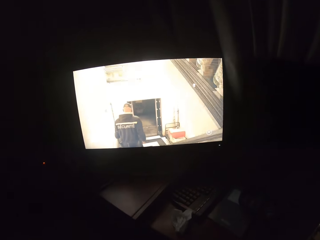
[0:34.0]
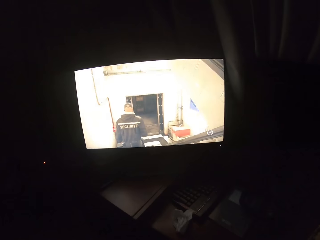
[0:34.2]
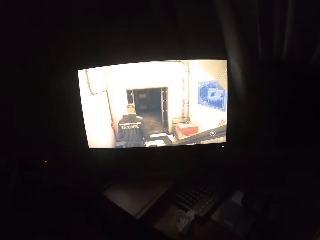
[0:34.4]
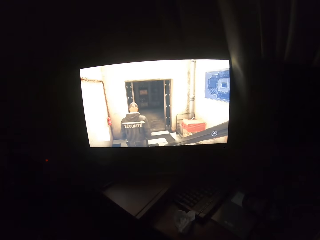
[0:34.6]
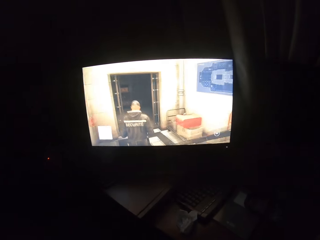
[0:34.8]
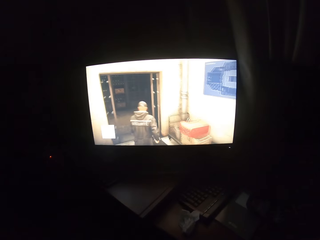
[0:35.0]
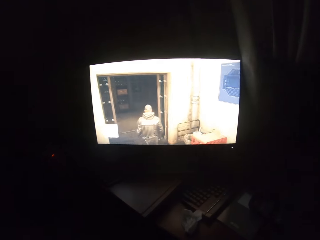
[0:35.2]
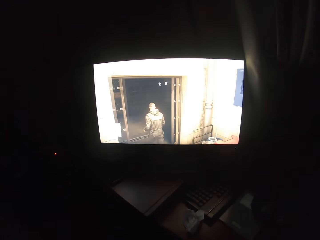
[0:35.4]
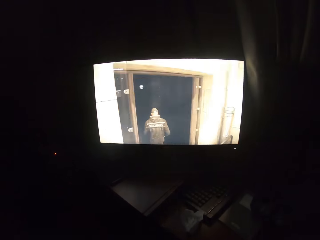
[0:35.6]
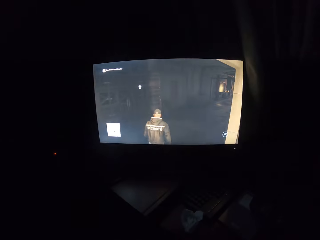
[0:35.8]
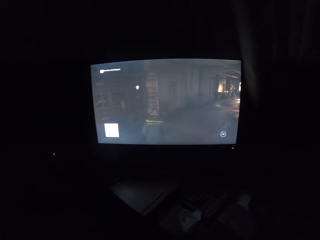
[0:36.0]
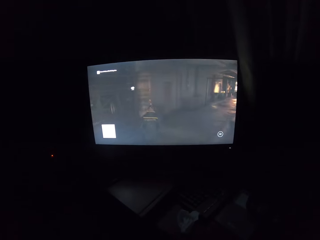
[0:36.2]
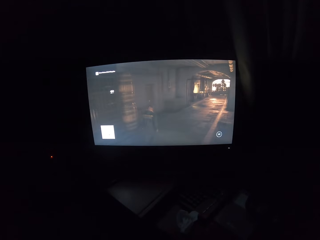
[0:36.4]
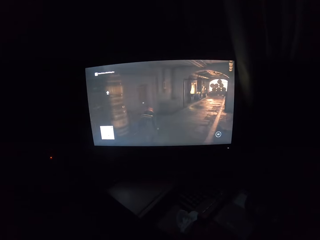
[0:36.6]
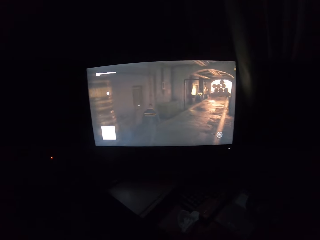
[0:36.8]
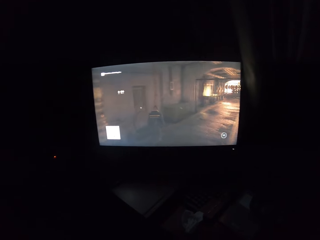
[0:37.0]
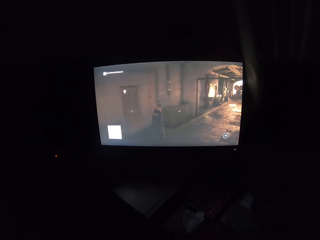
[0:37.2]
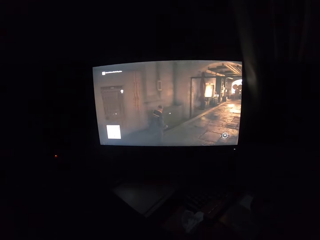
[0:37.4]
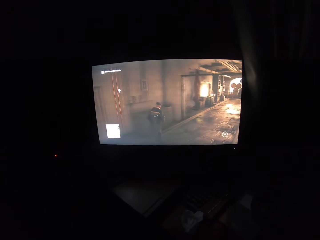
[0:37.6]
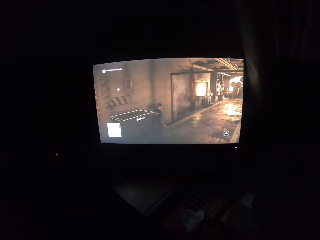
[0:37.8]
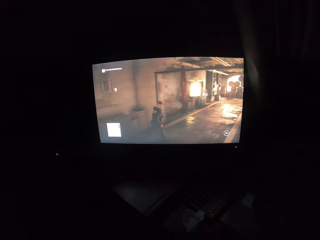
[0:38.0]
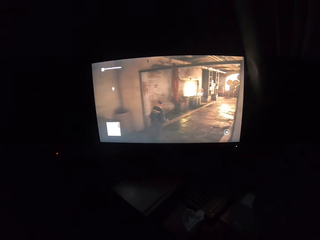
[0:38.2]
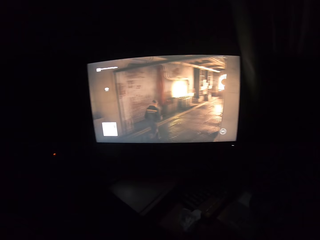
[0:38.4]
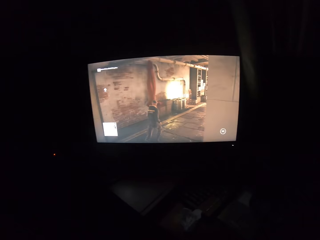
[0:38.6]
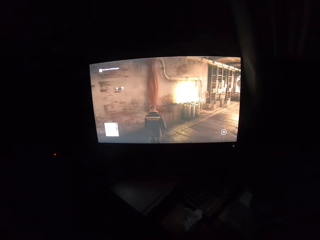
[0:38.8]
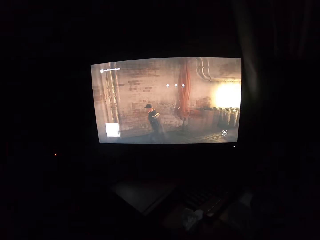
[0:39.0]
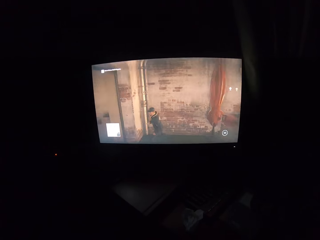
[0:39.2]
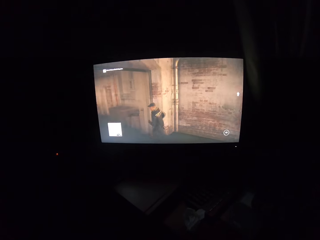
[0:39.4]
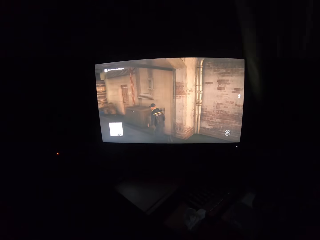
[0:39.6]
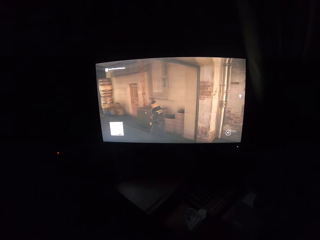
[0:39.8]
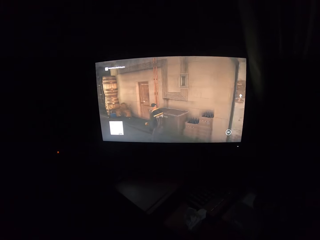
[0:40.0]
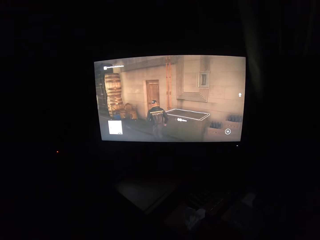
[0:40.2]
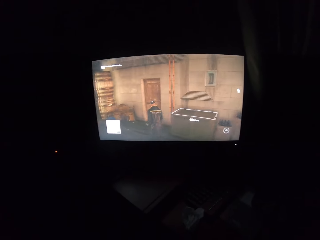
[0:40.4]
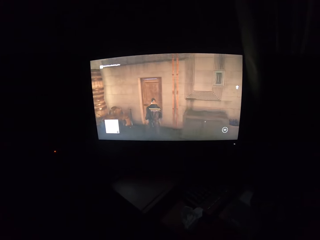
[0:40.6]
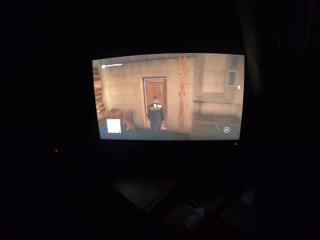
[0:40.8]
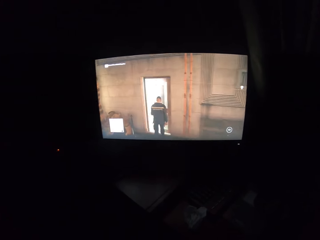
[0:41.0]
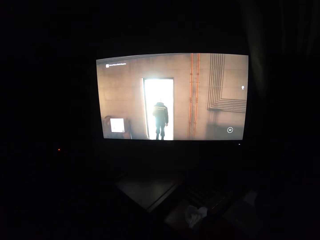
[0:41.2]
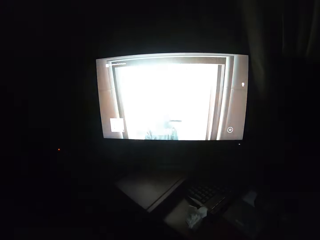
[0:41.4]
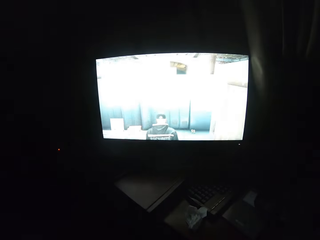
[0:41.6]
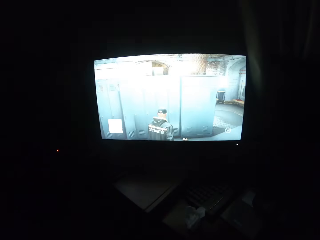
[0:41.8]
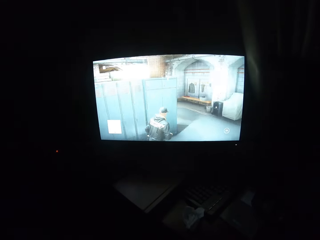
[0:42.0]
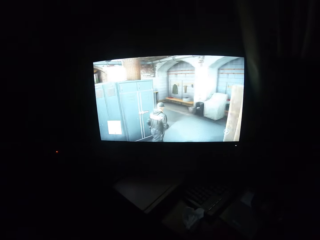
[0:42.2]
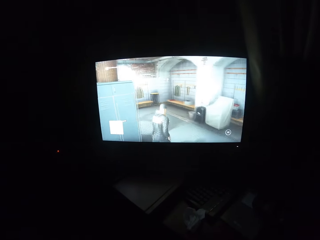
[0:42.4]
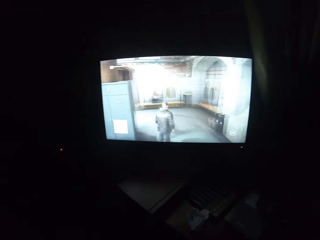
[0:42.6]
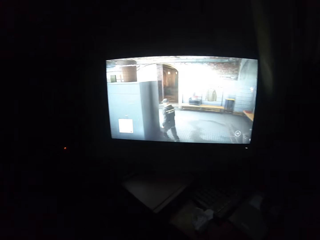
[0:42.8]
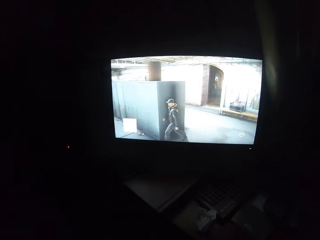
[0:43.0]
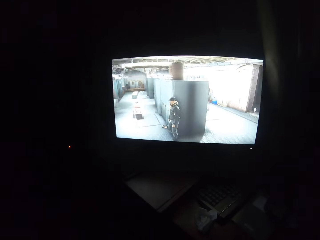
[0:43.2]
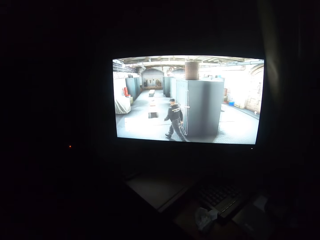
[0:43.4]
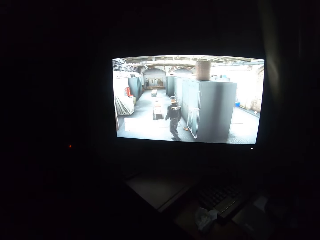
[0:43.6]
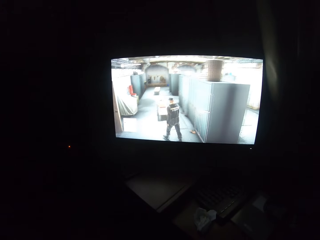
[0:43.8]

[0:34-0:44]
The camera wearer turns to the side. They play the video game on the screen.

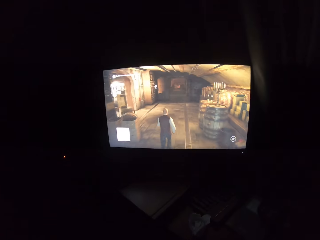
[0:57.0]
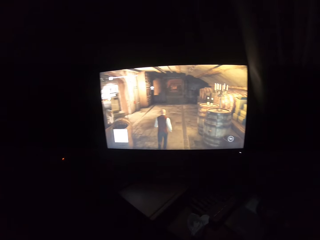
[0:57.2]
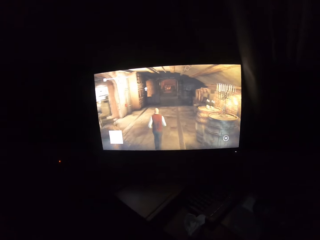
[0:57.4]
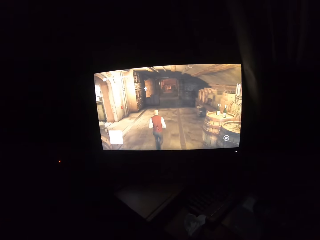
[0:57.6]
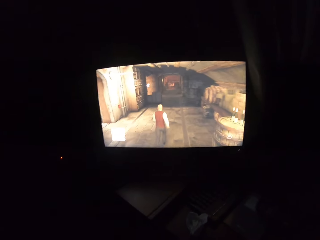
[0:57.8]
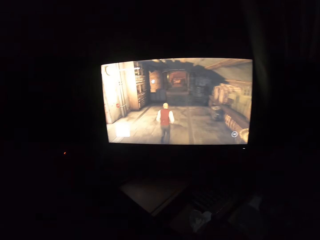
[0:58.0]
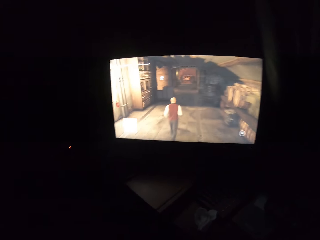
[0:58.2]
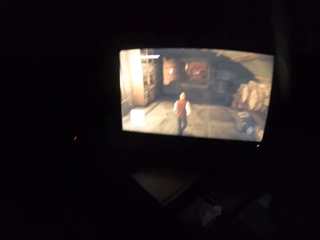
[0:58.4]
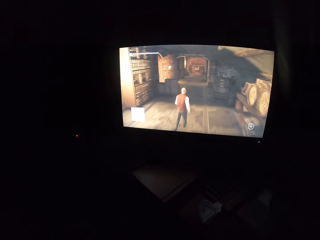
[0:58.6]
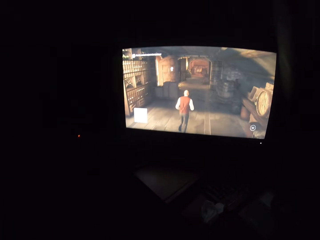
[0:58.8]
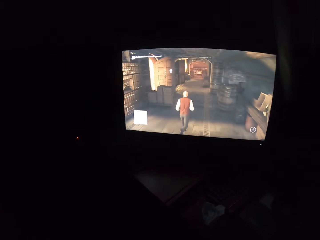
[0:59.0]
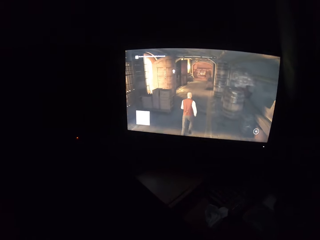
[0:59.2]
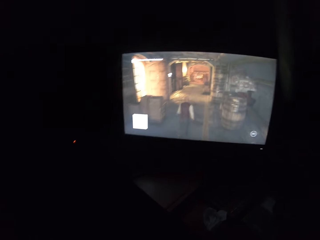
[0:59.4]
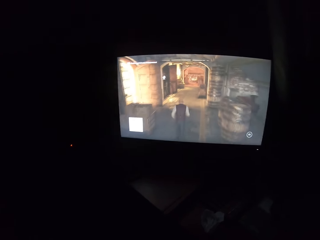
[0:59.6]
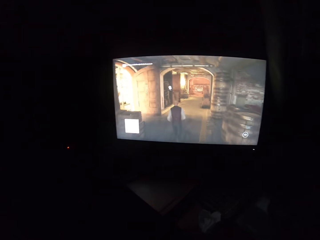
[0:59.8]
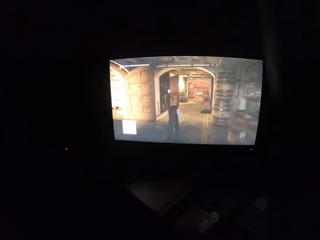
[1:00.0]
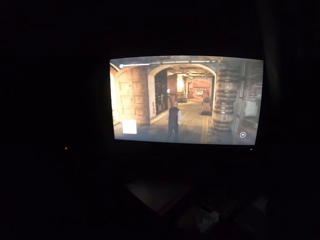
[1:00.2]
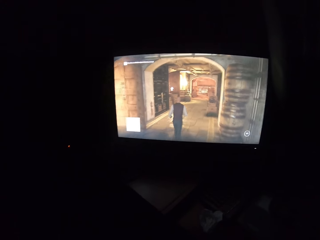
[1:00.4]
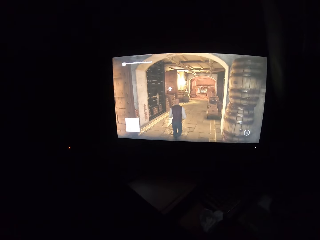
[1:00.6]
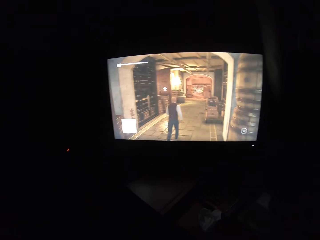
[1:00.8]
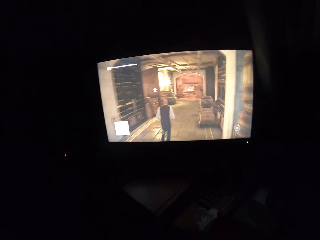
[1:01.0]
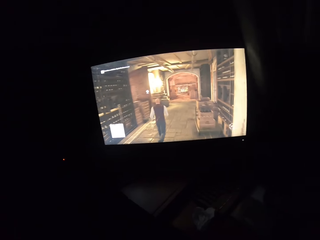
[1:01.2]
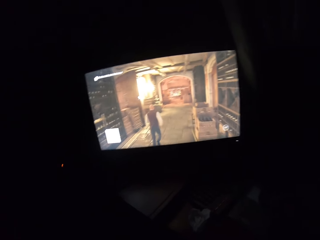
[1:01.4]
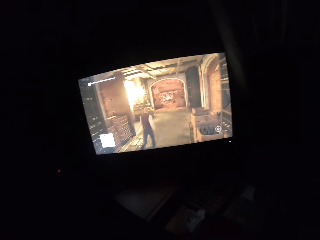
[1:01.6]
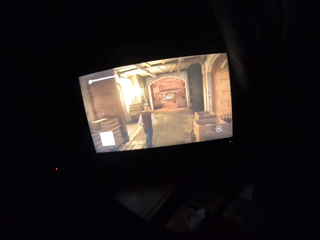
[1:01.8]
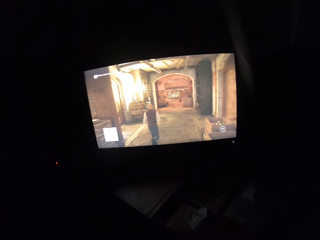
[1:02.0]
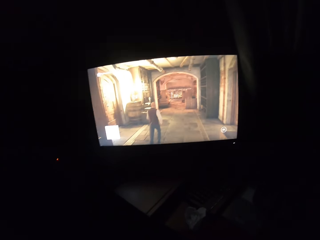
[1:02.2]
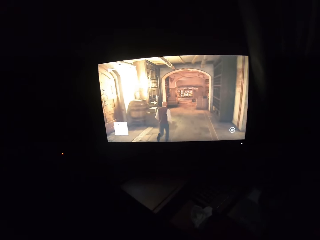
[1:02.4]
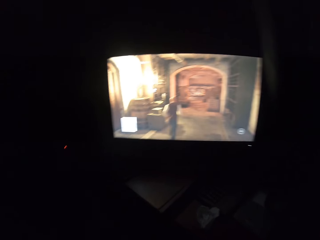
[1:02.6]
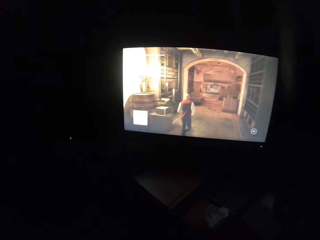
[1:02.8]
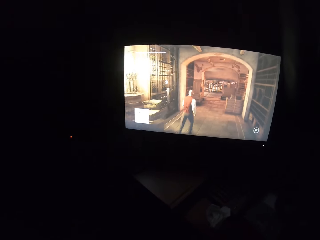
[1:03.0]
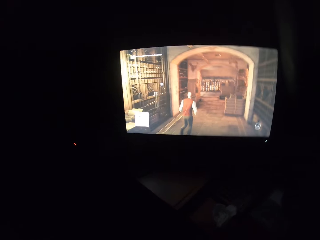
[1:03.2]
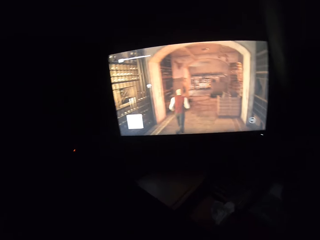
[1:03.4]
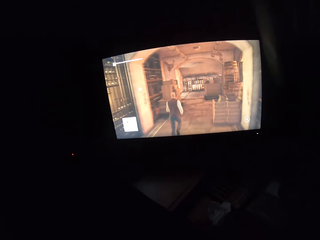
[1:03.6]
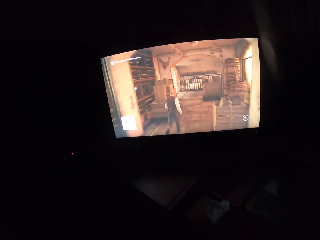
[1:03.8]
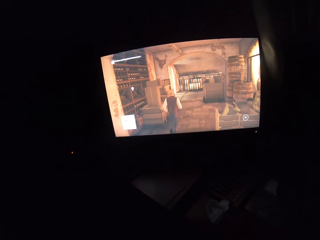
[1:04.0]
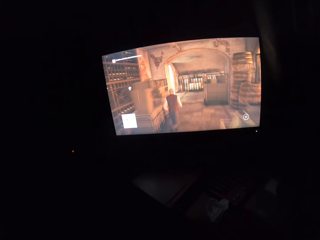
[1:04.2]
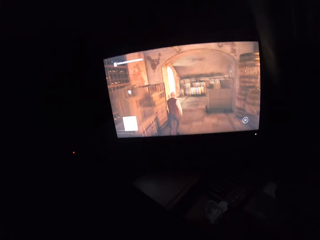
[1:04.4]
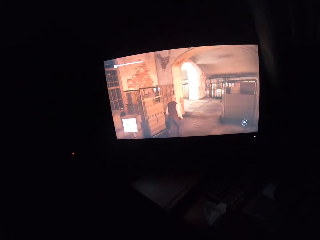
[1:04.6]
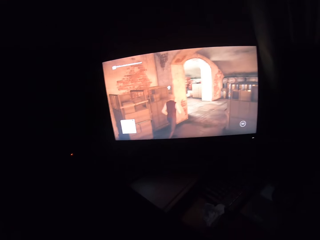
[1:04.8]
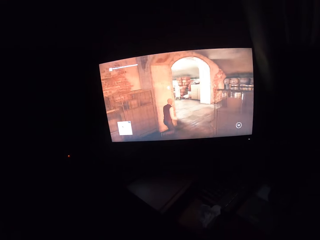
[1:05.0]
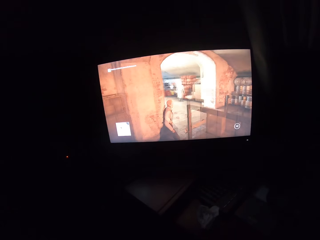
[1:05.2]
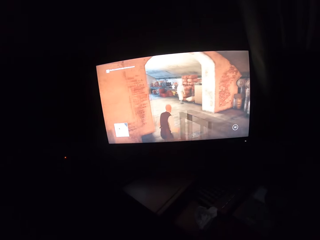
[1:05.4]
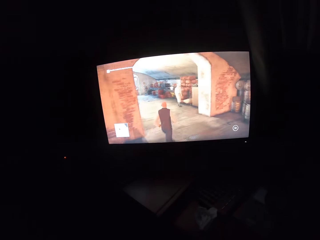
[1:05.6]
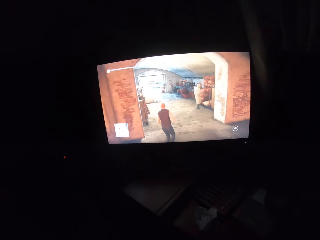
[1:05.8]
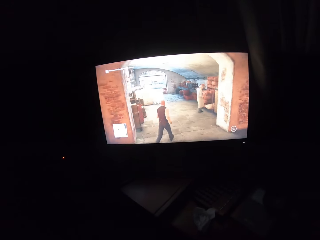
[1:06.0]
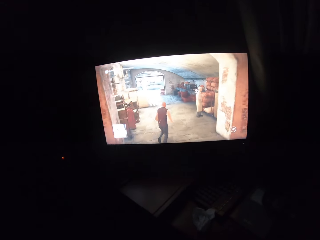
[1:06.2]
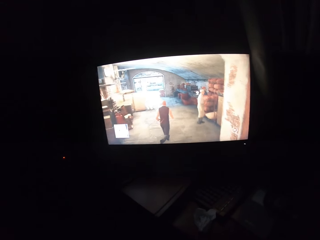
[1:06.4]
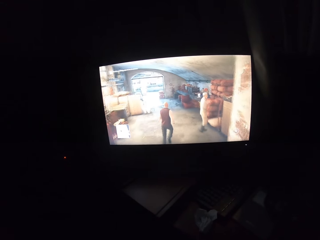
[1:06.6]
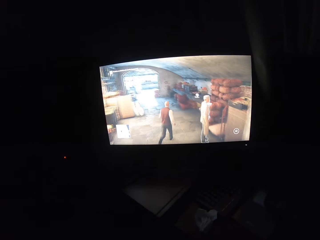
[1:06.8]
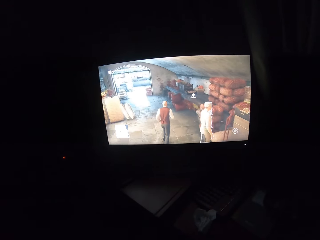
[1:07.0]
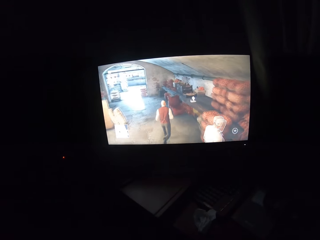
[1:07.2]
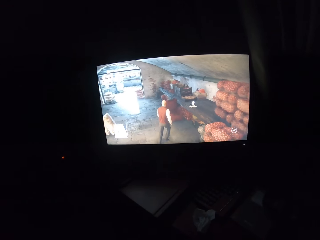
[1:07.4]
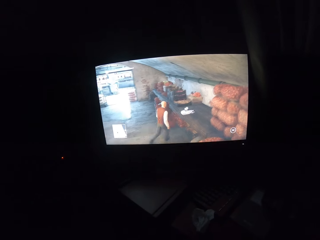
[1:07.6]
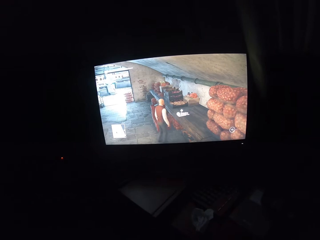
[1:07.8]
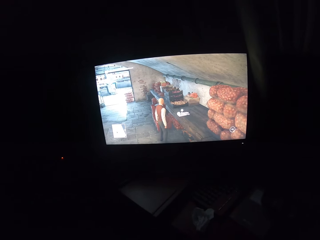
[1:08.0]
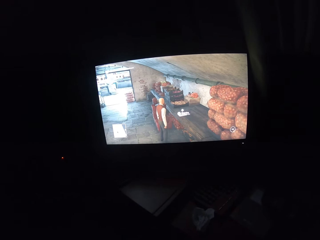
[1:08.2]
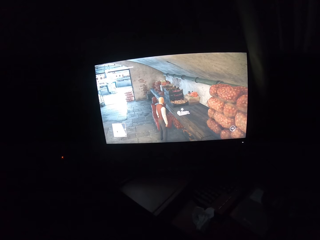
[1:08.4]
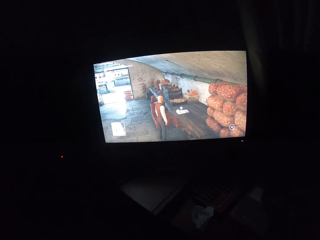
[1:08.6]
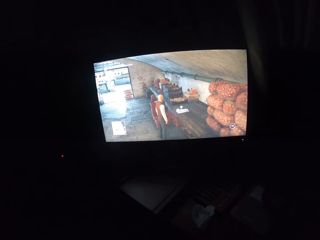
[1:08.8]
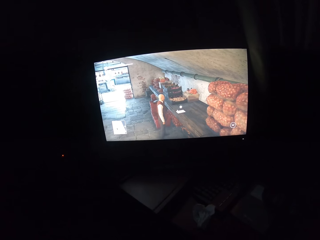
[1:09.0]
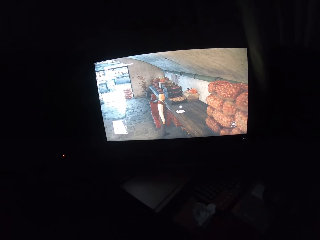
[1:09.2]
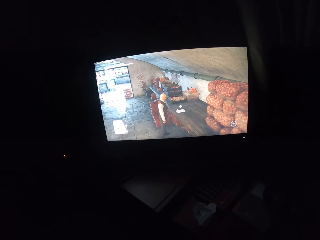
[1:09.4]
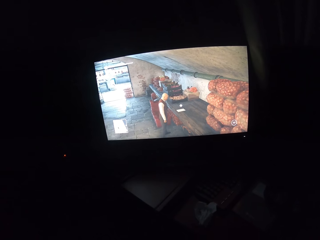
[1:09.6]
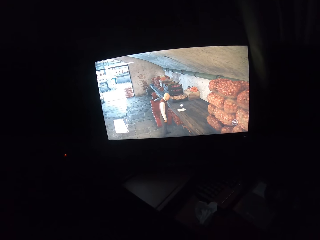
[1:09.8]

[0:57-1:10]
The camera wearer turns to the side. They play the video game on the screen. They turn to the side. They play the video game on the screen.
